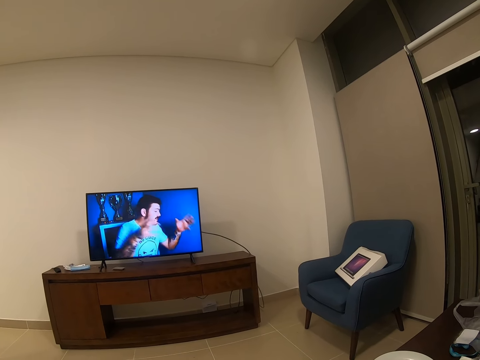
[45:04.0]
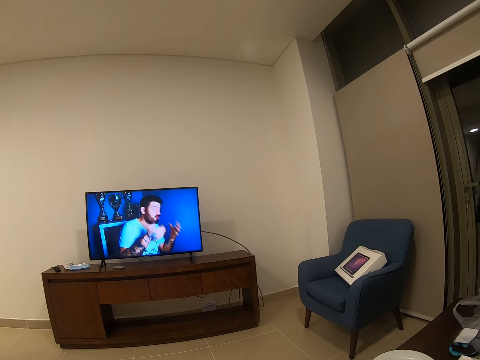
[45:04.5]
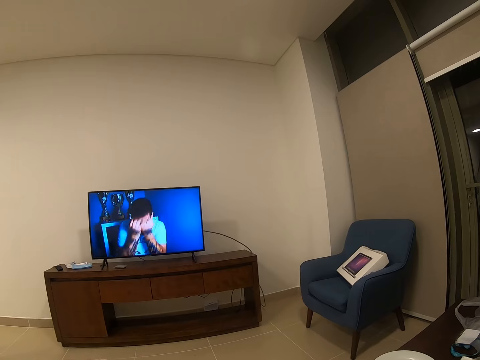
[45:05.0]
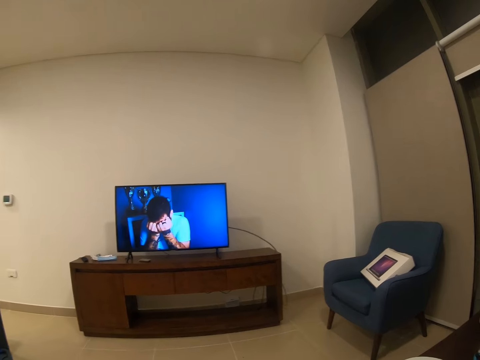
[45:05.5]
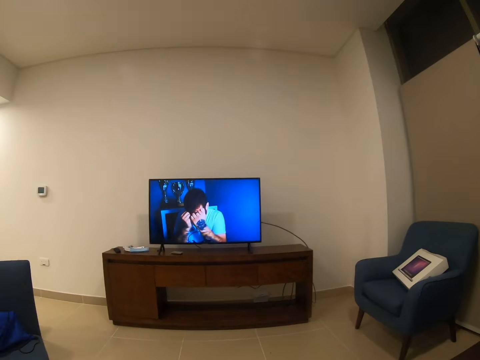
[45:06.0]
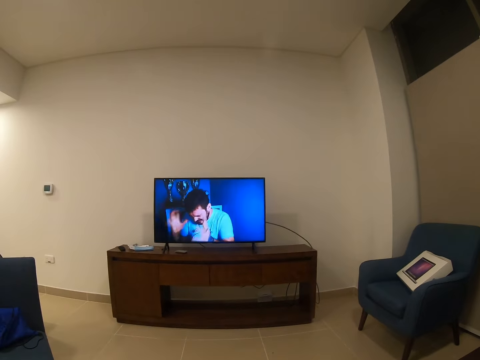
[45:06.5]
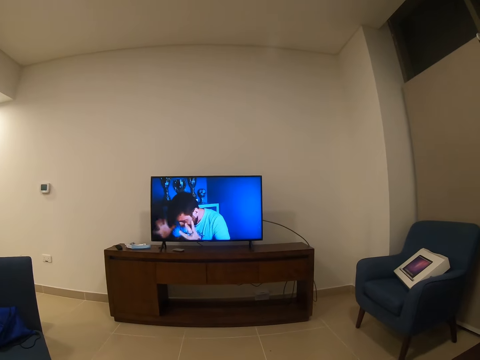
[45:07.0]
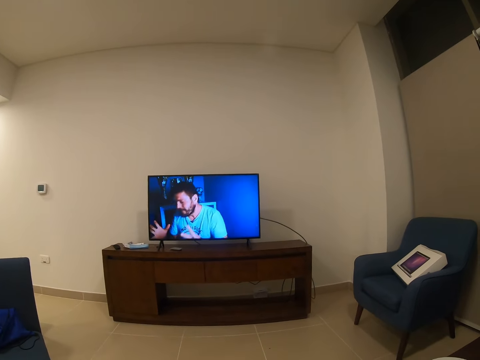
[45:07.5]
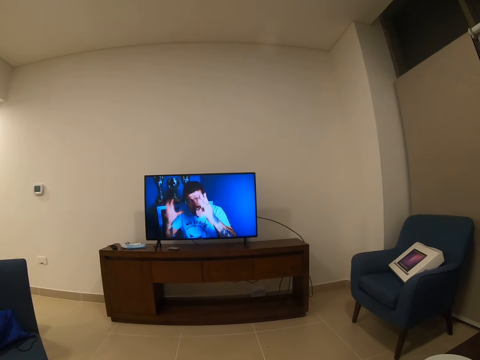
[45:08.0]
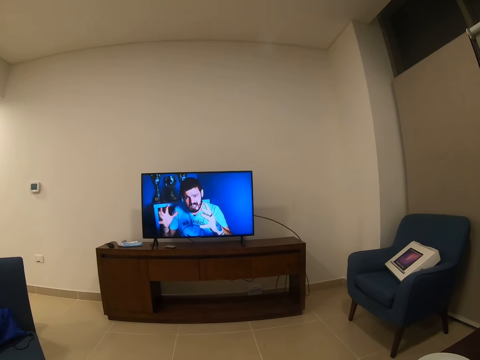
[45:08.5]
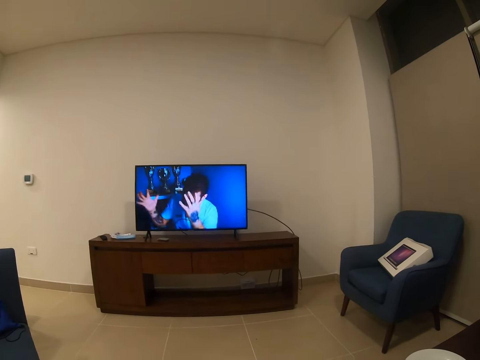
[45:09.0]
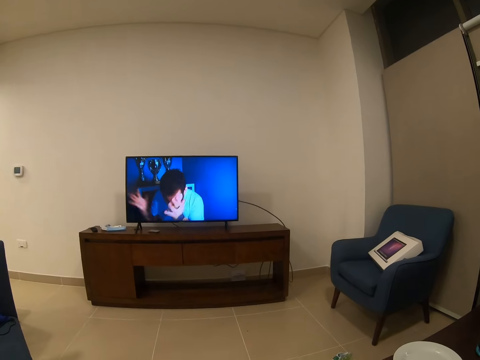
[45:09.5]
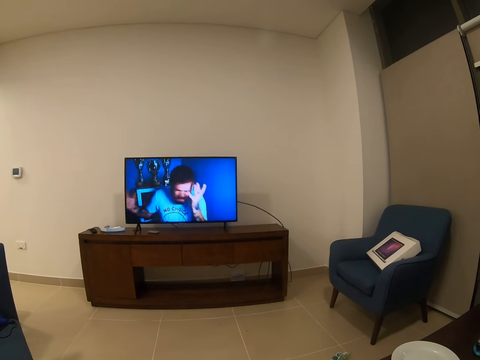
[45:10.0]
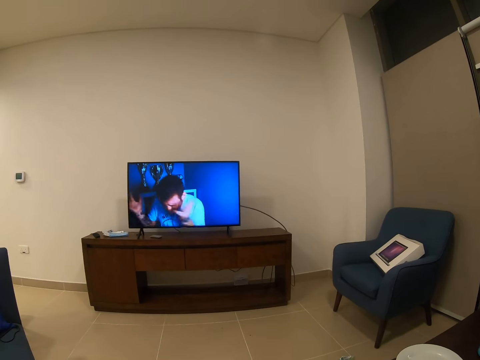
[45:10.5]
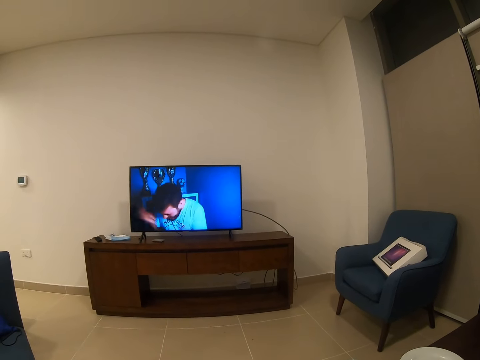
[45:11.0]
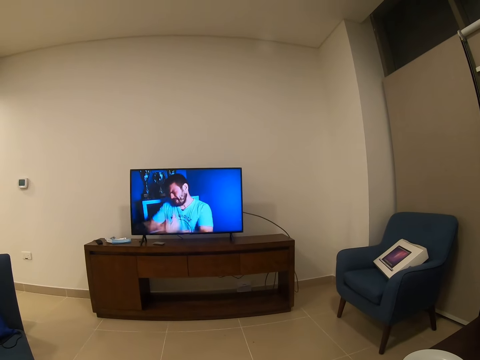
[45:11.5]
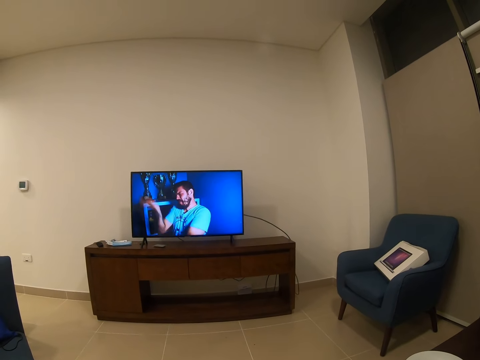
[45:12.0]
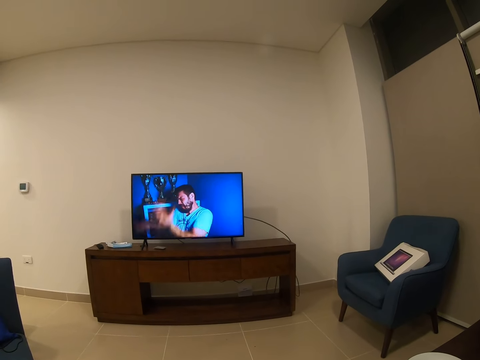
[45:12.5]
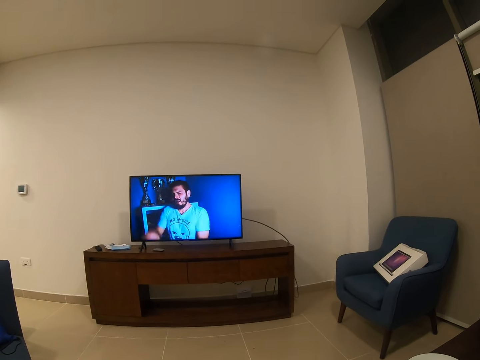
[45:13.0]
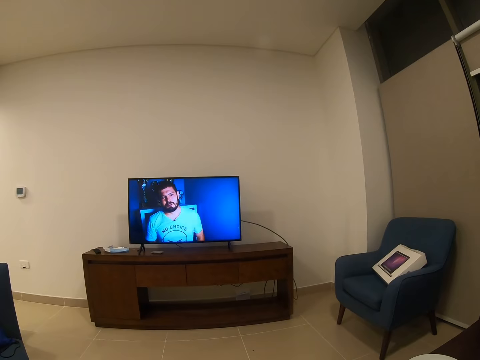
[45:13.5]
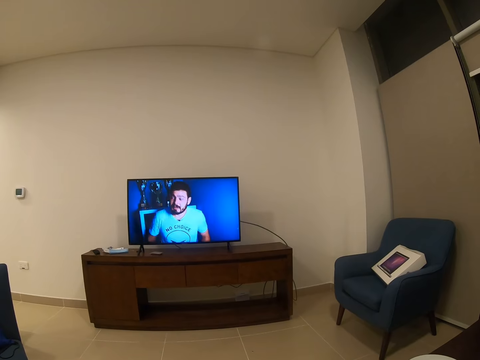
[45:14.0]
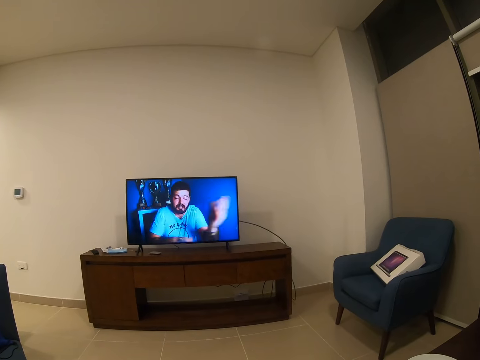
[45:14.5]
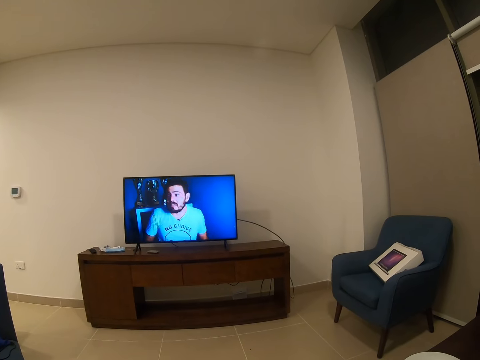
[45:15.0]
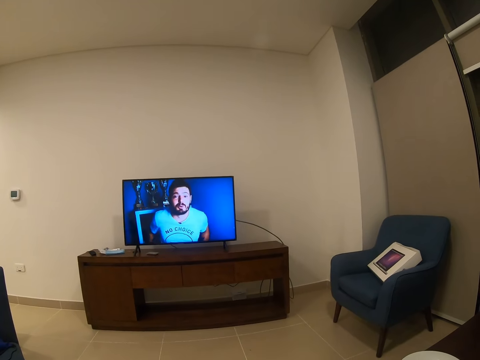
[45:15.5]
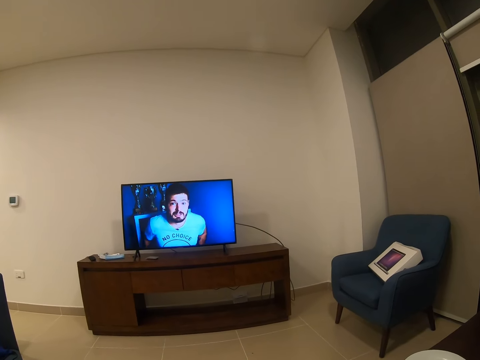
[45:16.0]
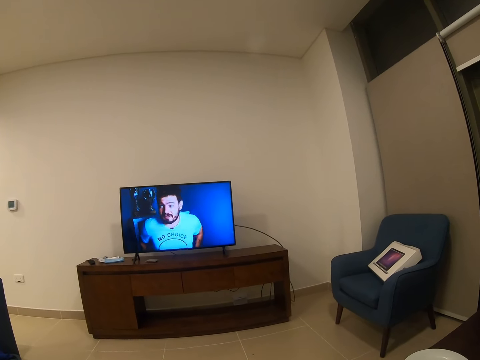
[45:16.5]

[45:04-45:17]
The camera wearer moves his head.

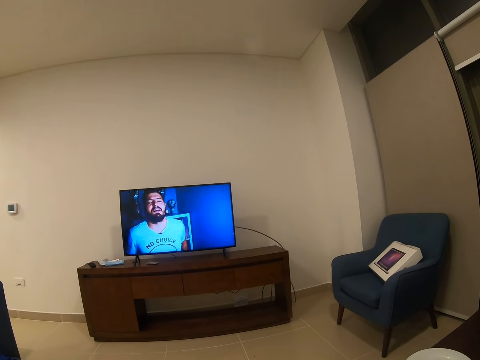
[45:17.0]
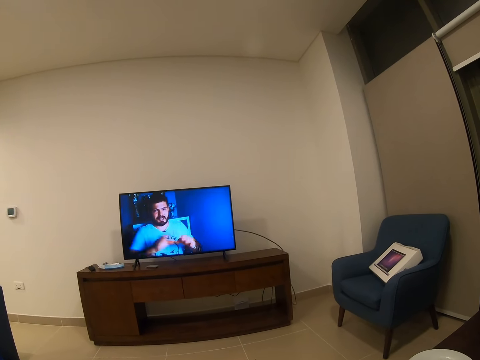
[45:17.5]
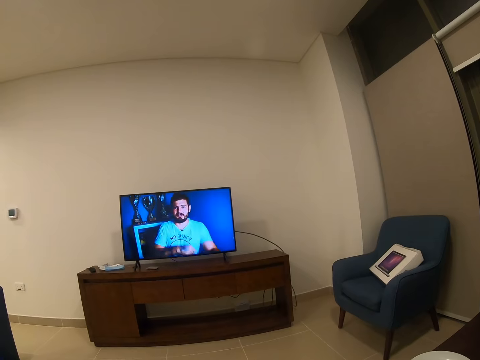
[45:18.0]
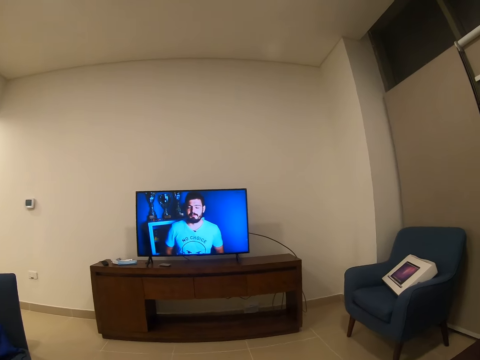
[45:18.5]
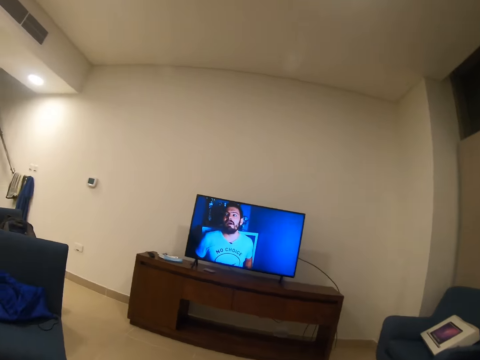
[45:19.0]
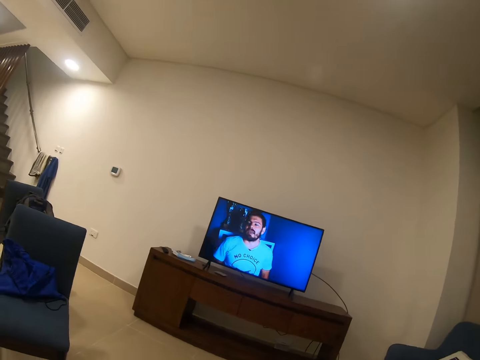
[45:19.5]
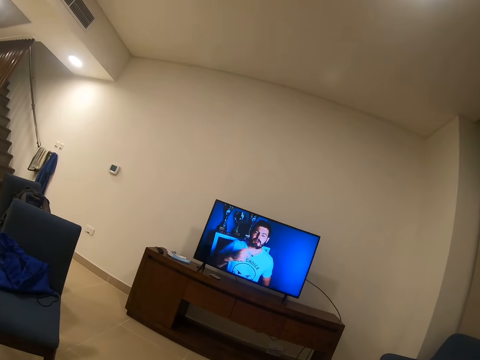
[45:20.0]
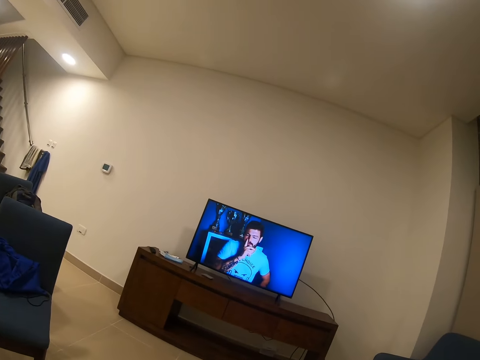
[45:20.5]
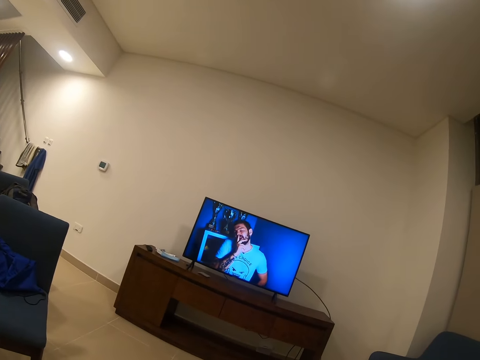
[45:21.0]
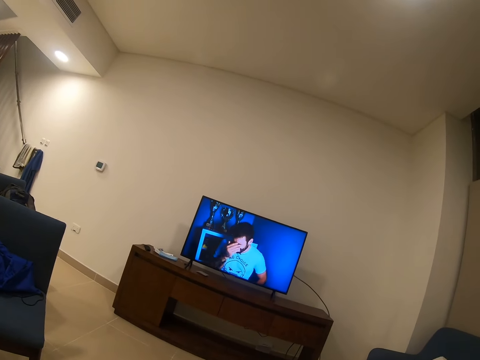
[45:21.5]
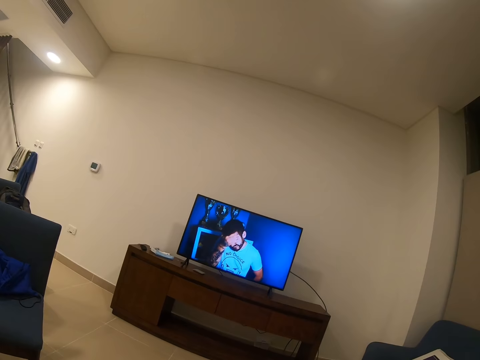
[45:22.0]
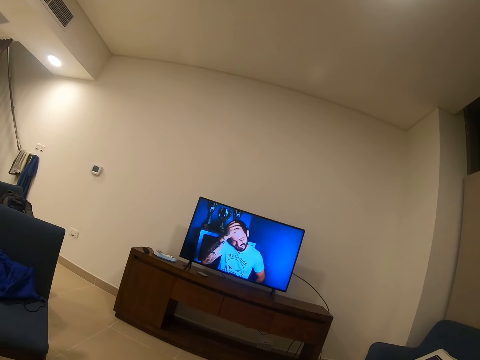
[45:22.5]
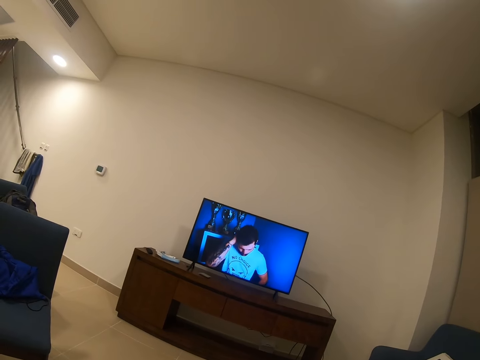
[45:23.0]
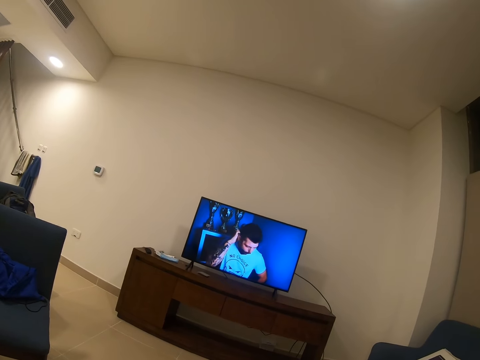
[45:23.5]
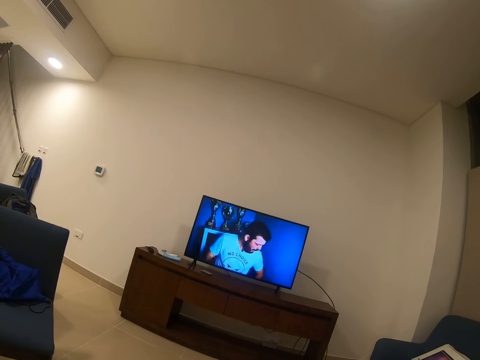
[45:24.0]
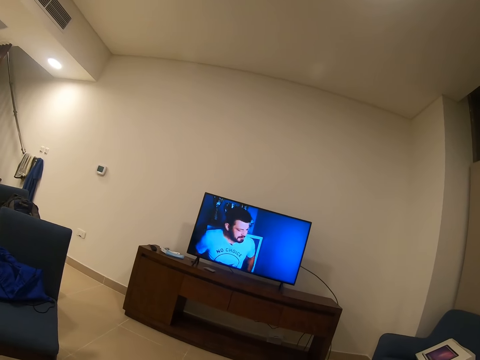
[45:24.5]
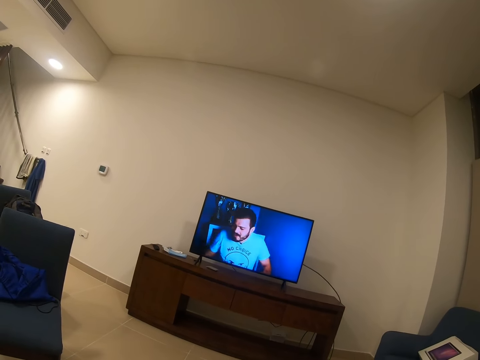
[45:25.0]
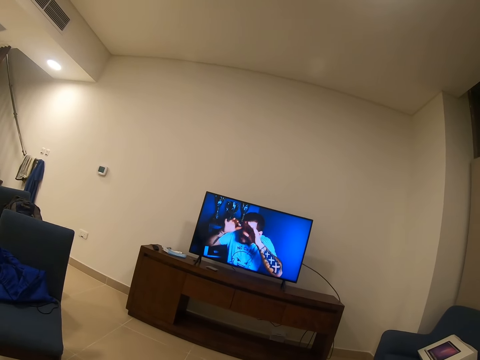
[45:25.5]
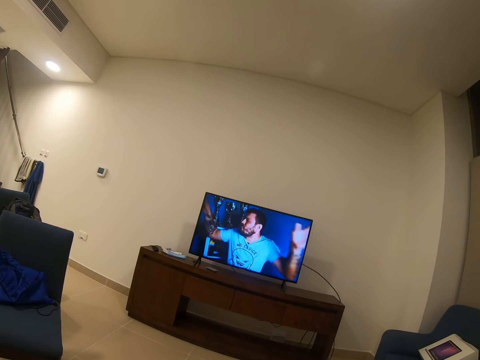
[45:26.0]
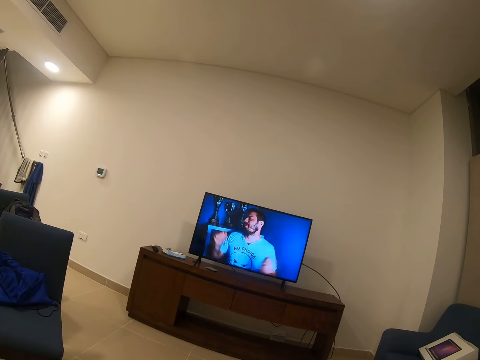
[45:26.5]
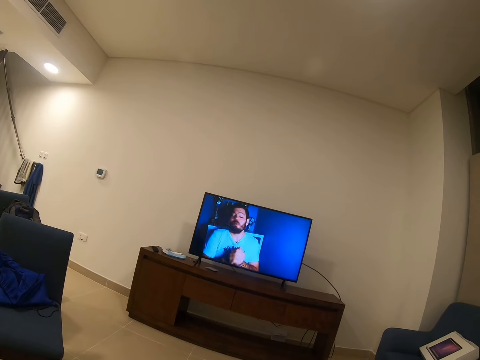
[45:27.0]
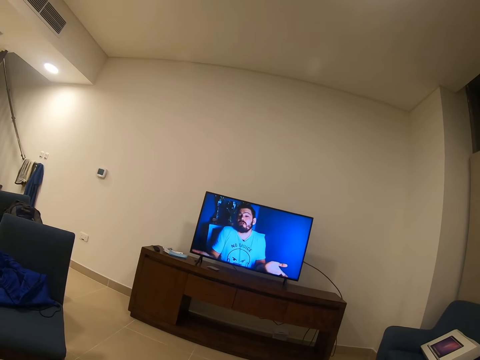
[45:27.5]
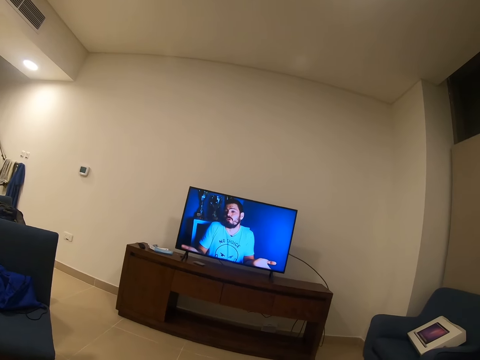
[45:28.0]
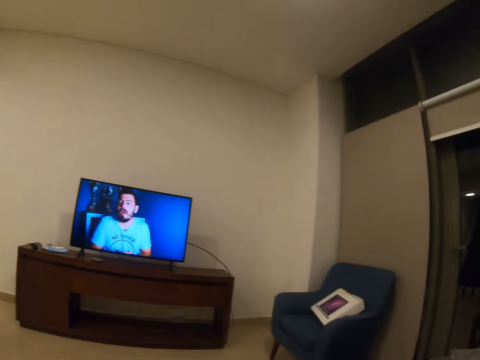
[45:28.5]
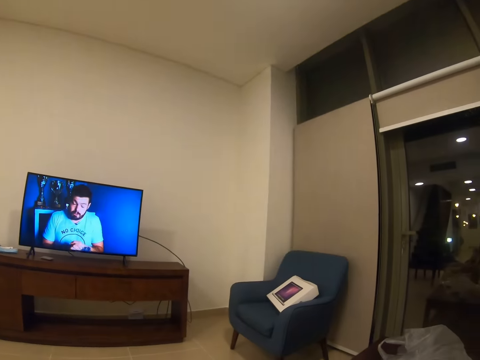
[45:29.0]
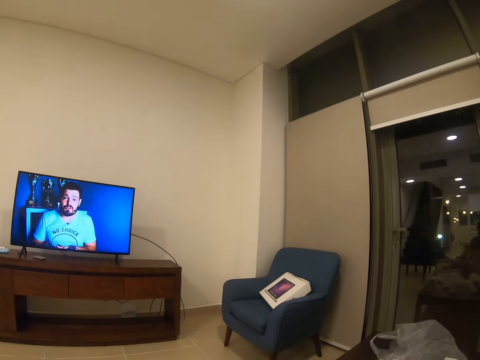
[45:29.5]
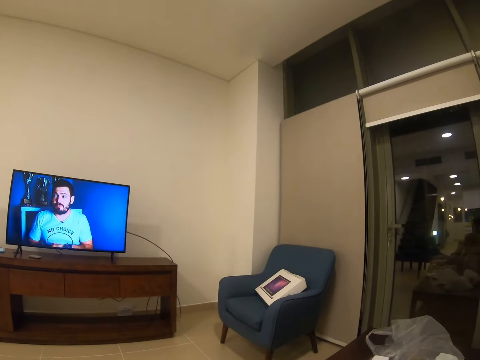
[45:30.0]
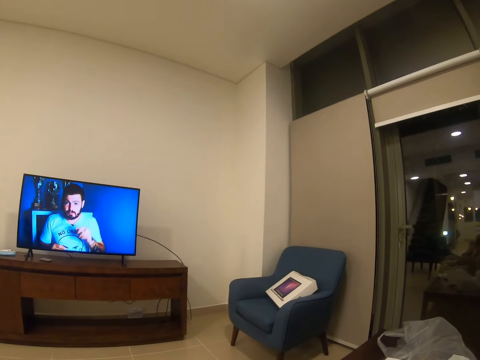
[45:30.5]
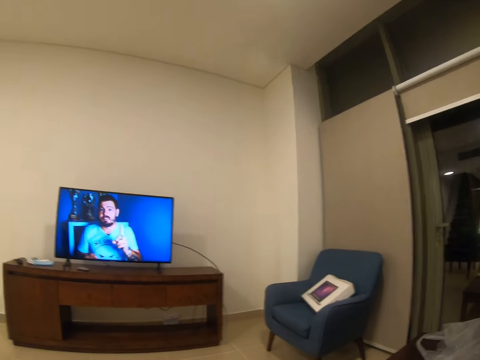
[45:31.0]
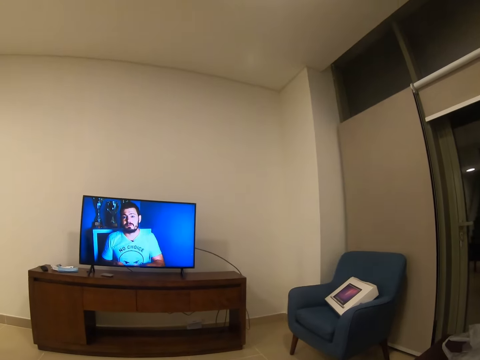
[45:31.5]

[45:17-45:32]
The camera wearer turns around. They look at the stairs. They look around the room. They look at the window. They stare at the television.
